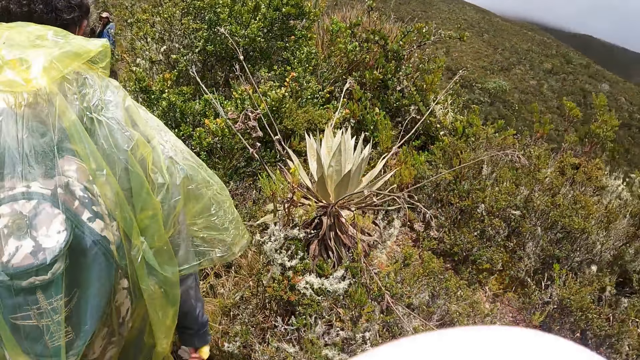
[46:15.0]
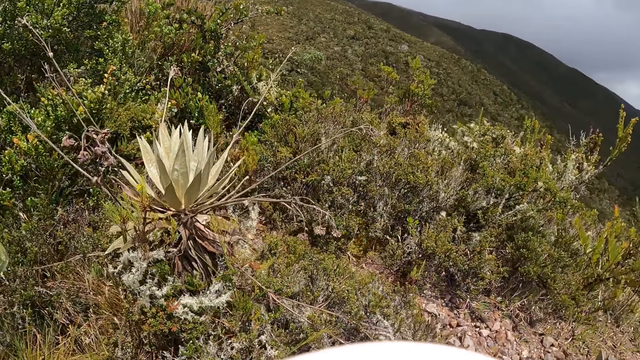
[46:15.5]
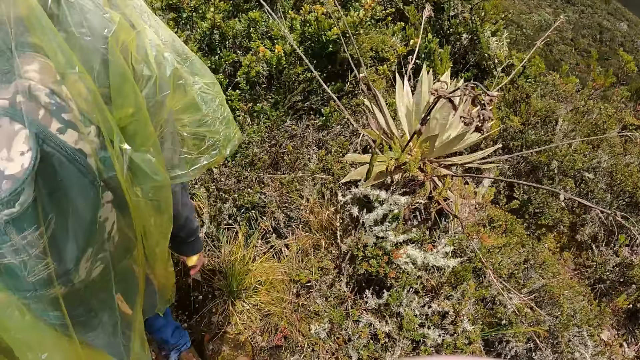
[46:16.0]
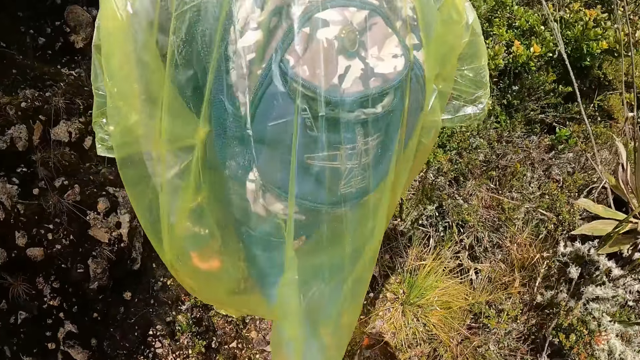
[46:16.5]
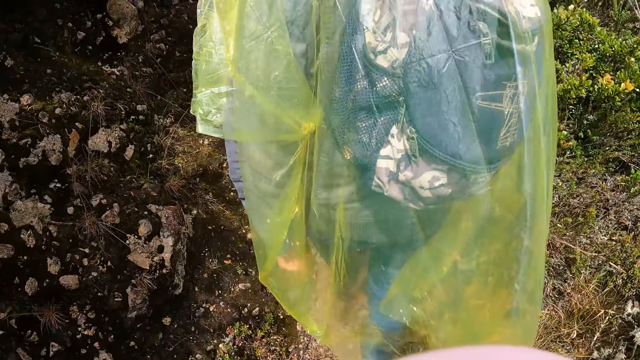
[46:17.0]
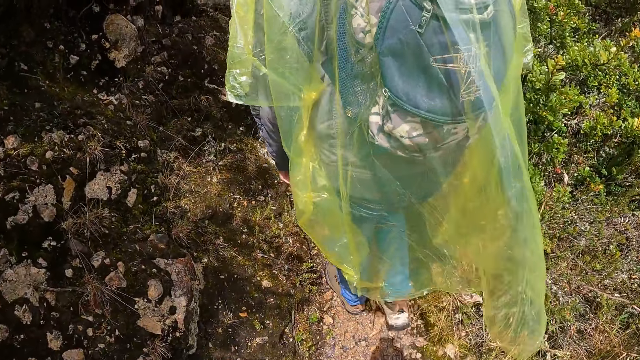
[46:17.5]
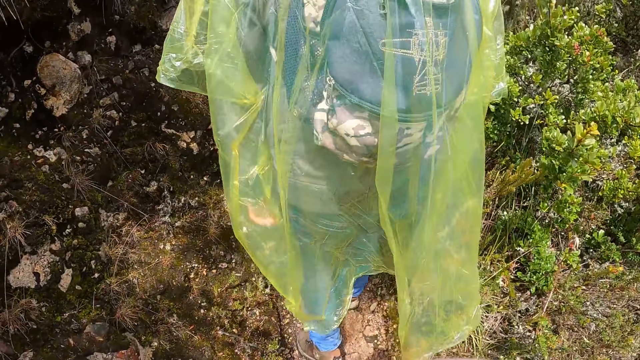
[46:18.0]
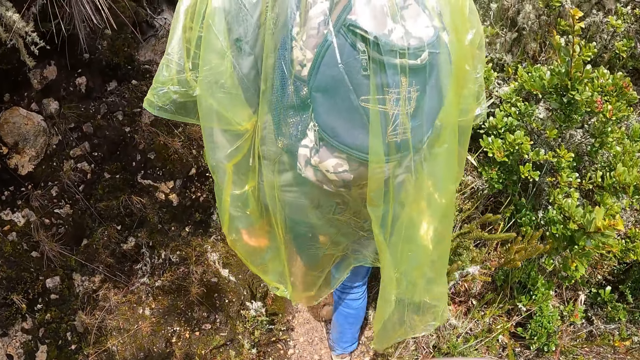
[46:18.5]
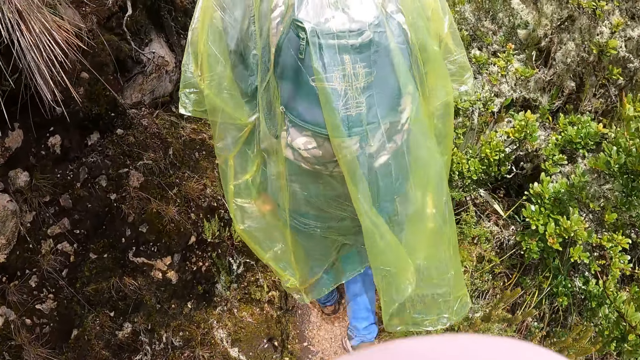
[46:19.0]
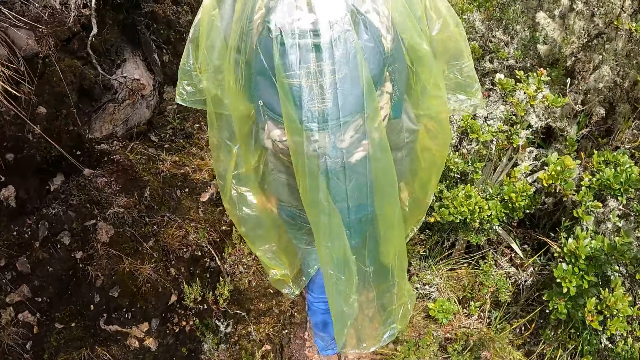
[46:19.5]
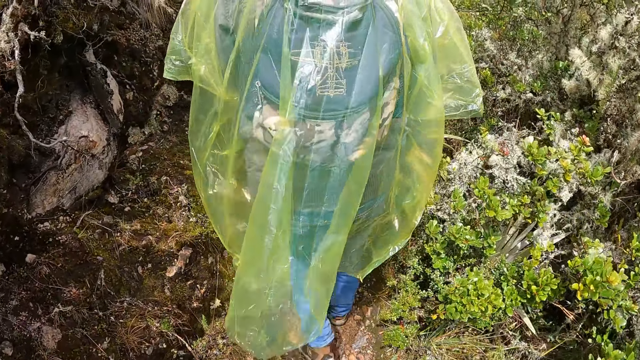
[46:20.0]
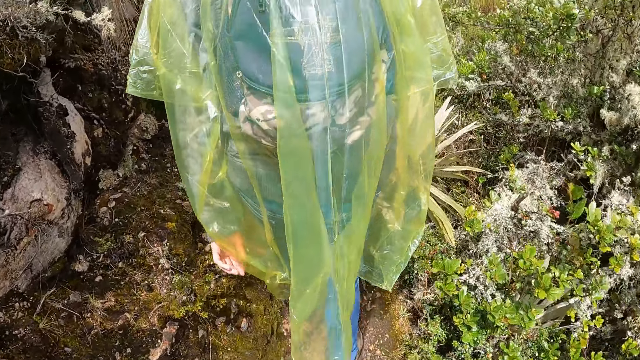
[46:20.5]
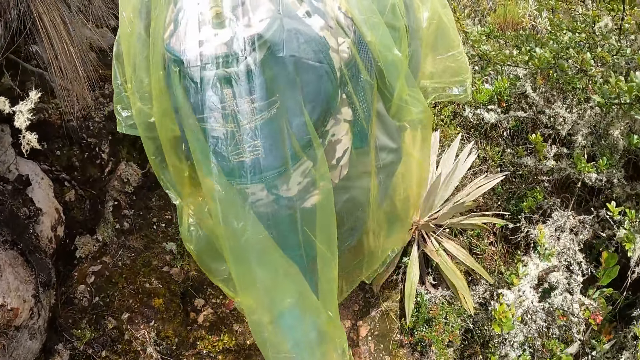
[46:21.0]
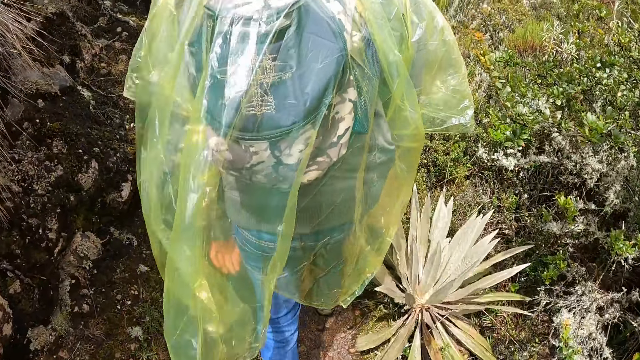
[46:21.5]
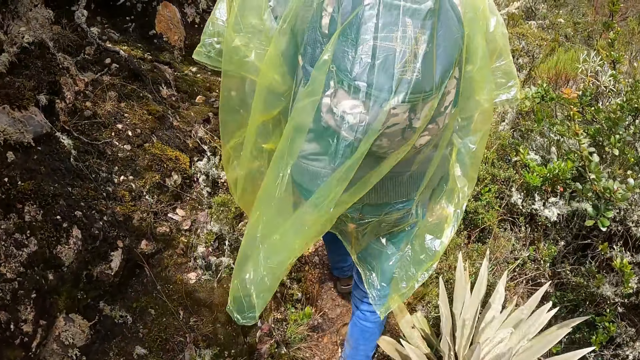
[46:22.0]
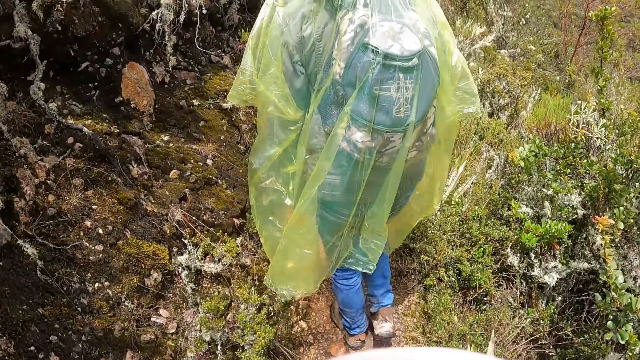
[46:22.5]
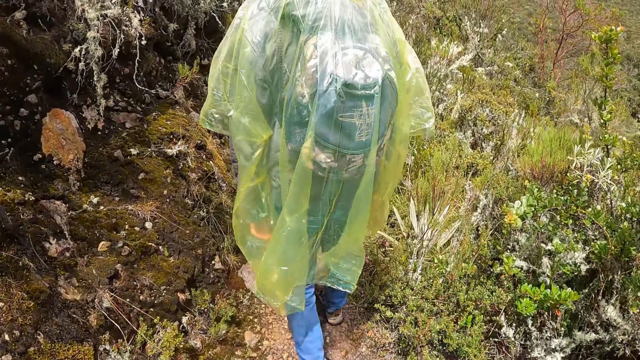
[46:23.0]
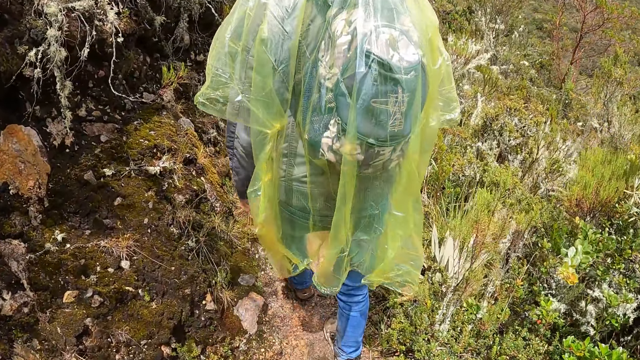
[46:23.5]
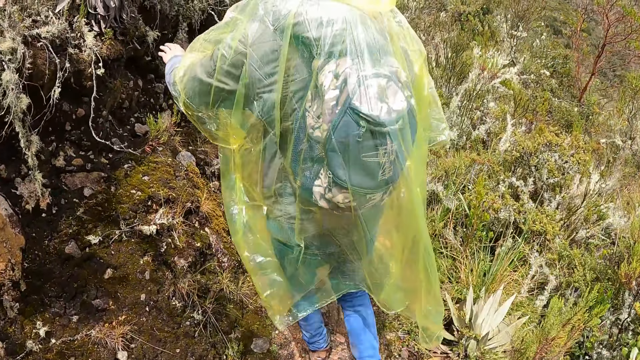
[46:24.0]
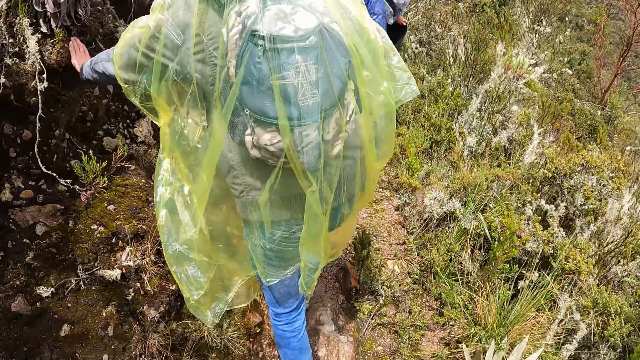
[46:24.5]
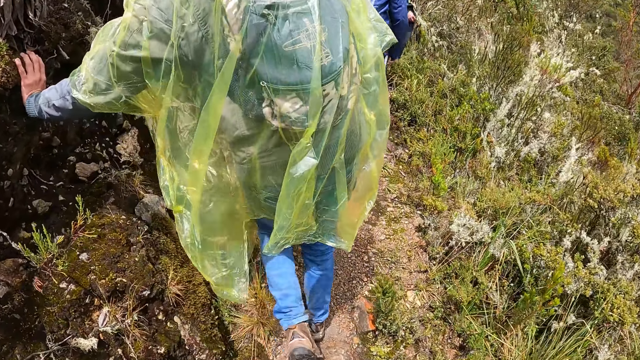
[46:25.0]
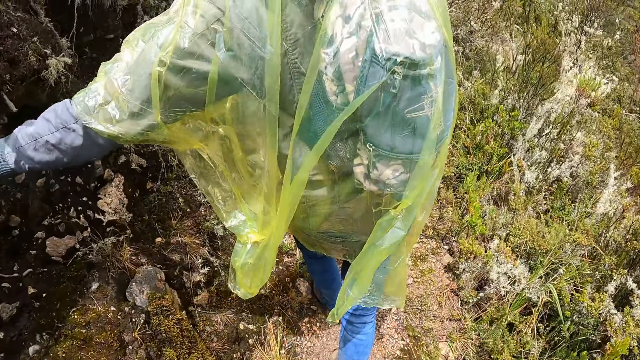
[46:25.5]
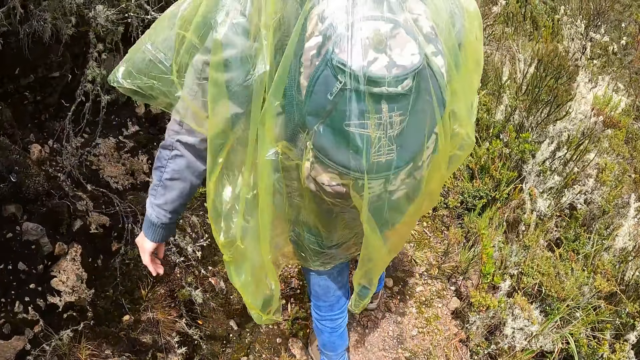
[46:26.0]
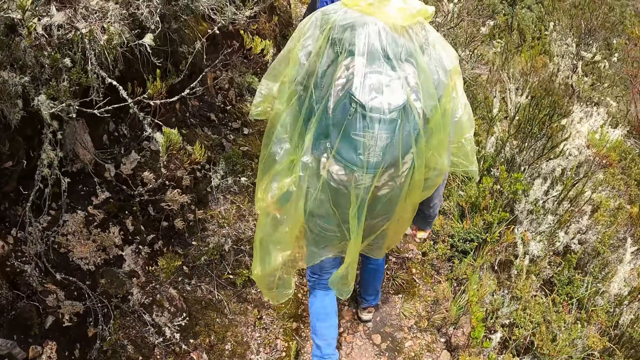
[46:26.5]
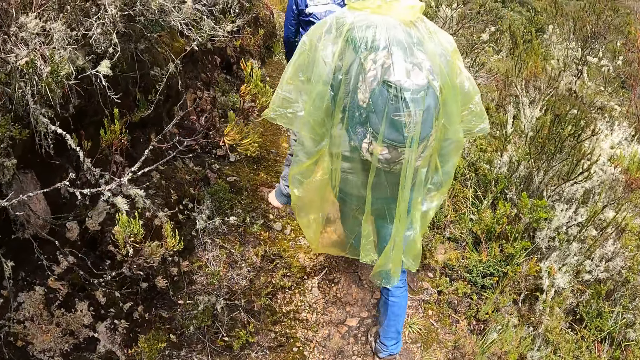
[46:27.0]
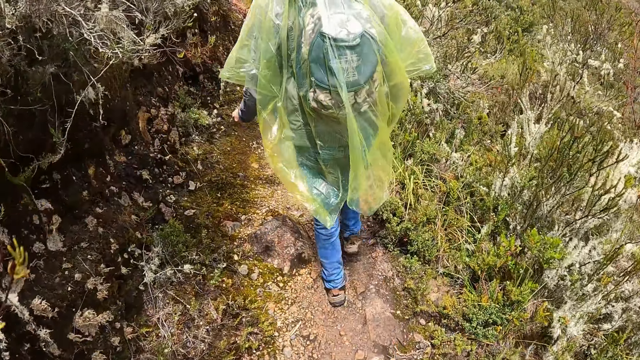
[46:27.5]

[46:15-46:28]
The camera wearer looks around. They climb the hills. A man touches a plant with his left hand.

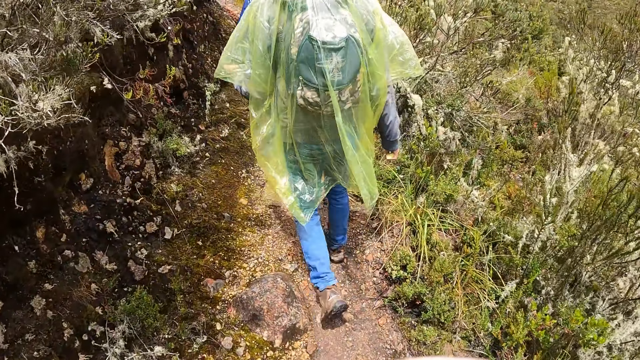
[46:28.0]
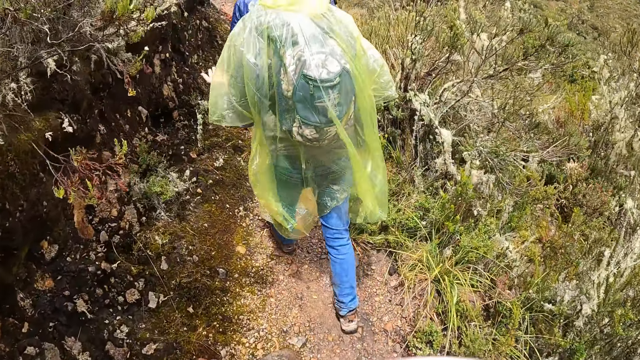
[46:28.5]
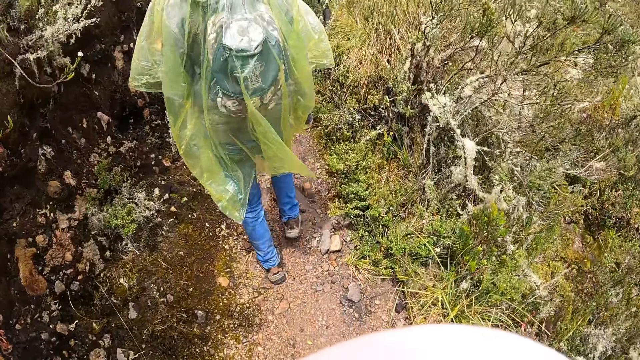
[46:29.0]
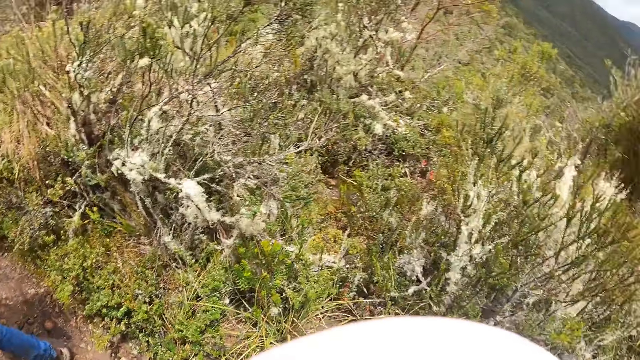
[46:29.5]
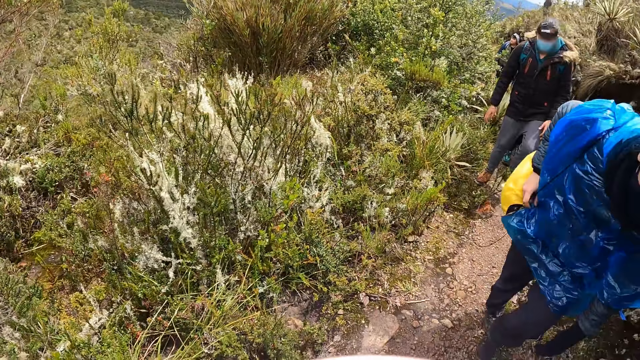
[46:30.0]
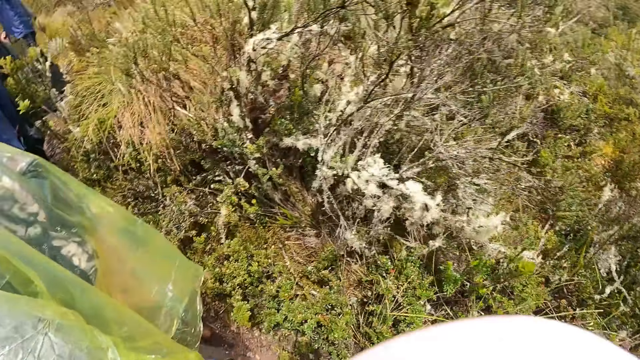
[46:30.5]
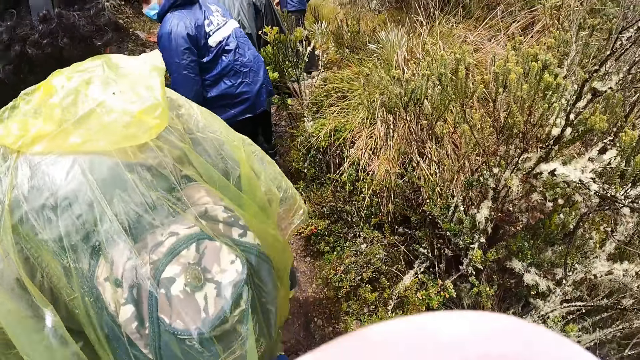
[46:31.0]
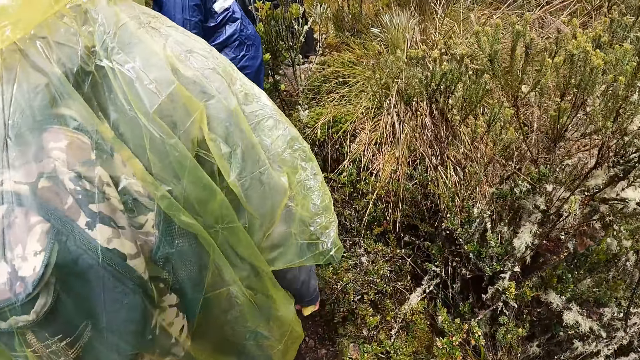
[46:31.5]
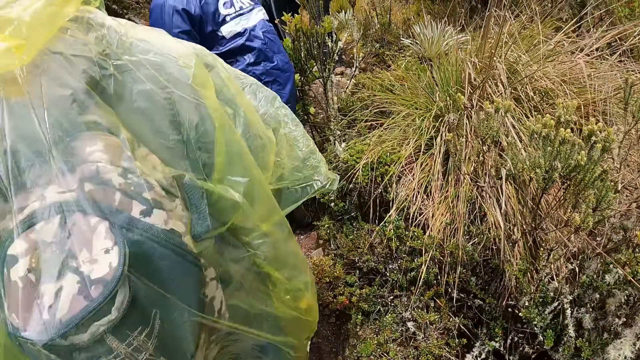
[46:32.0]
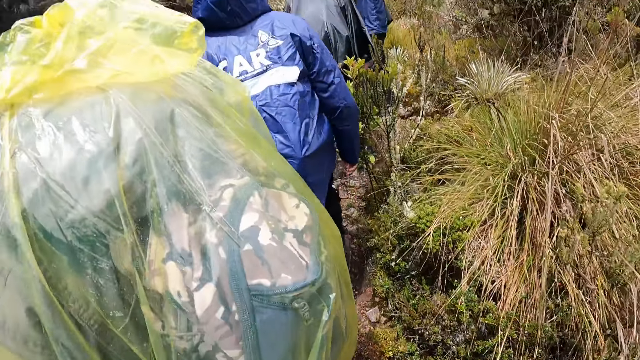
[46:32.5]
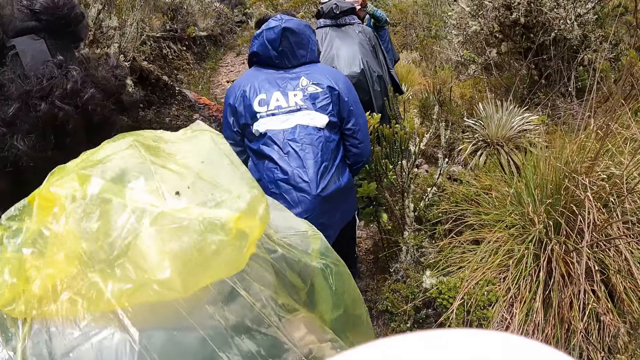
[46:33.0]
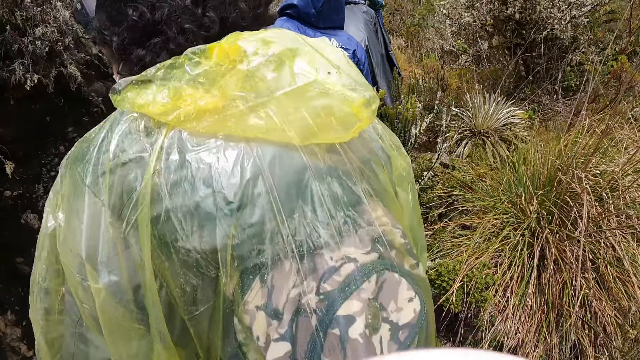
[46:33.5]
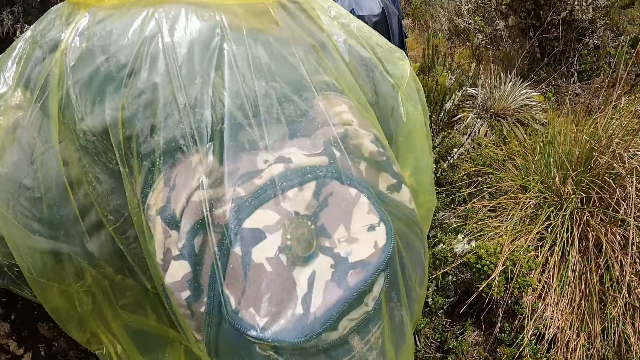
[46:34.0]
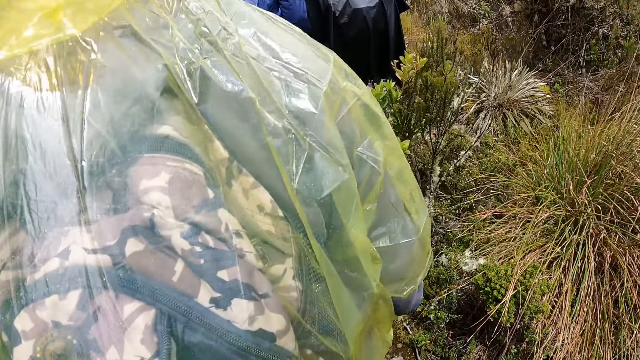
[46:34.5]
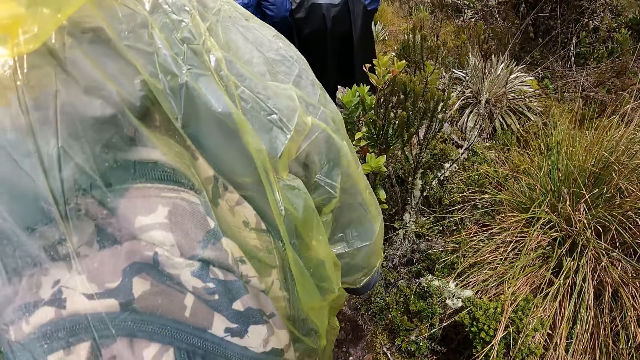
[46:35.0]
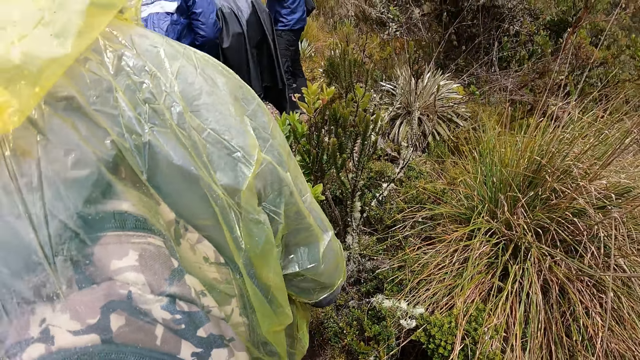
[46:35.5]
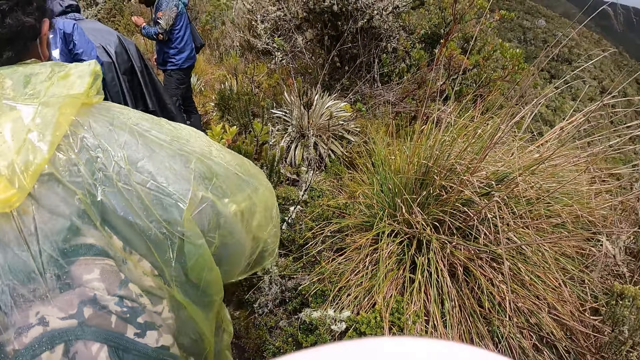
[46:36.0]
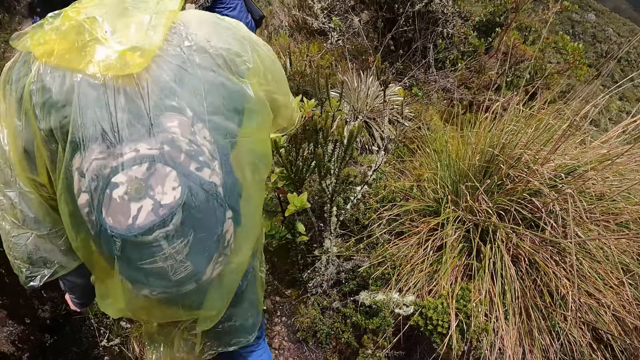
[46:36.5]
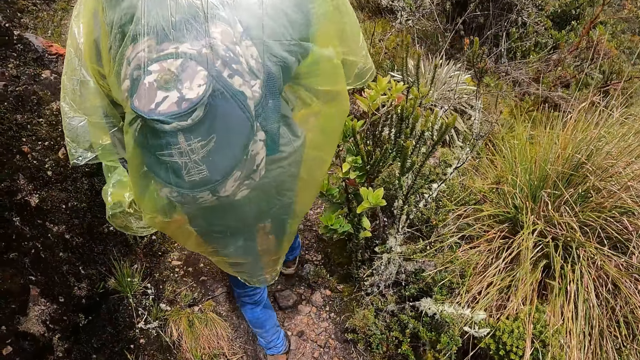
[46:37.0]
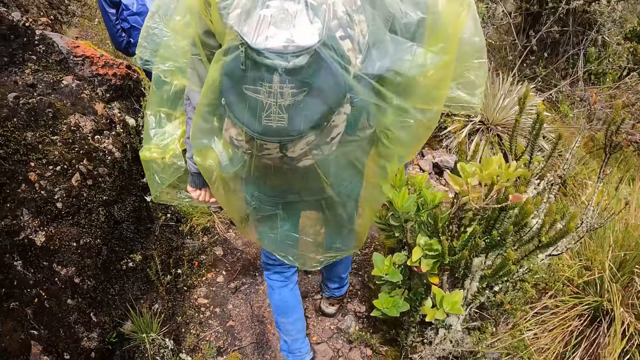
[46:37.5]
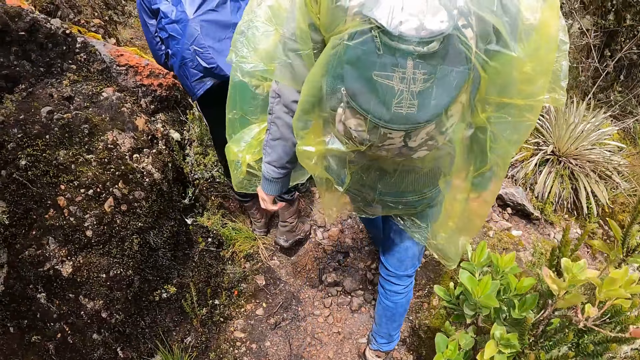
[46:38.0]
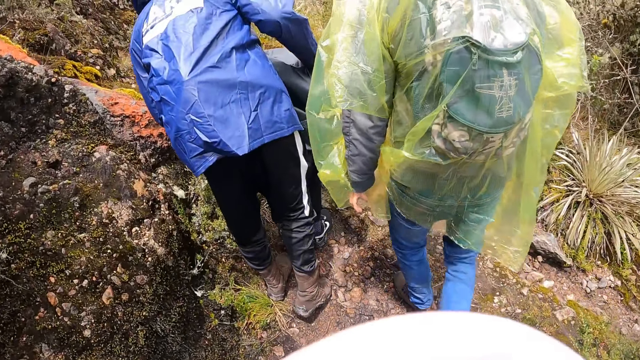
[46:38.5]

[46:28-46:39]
The camera wearer looks around. They climb the hills.
